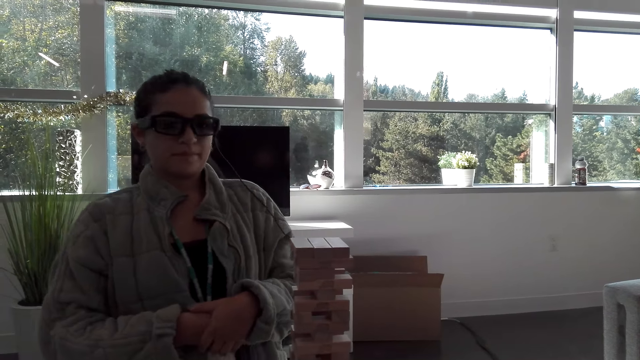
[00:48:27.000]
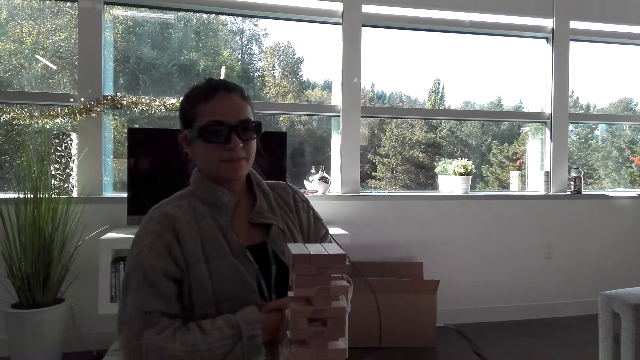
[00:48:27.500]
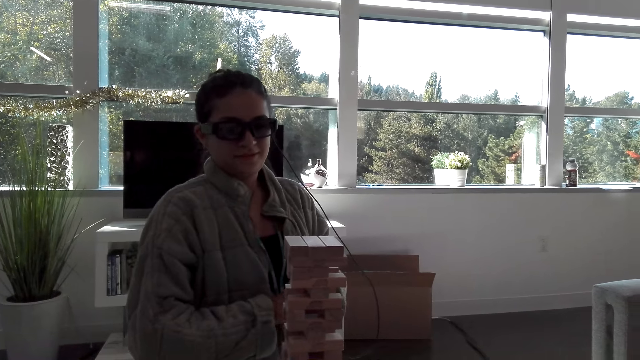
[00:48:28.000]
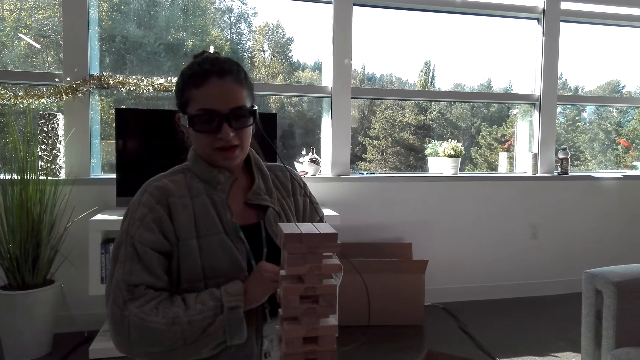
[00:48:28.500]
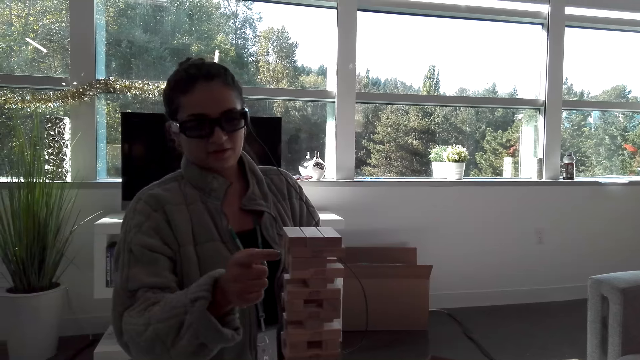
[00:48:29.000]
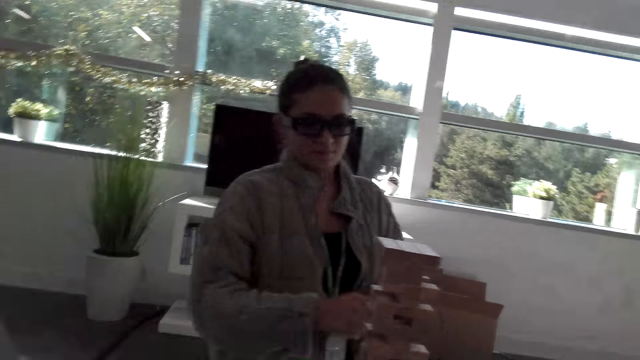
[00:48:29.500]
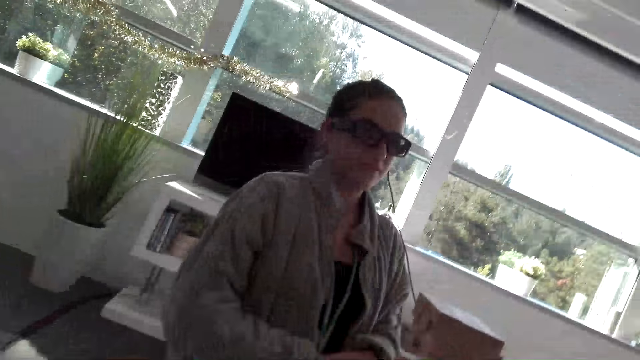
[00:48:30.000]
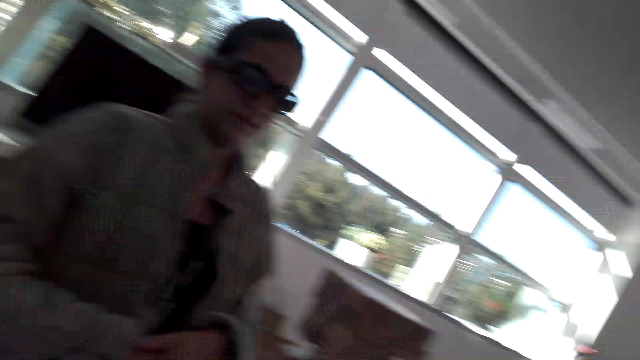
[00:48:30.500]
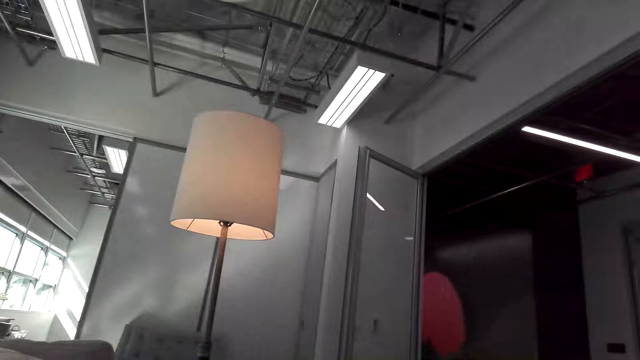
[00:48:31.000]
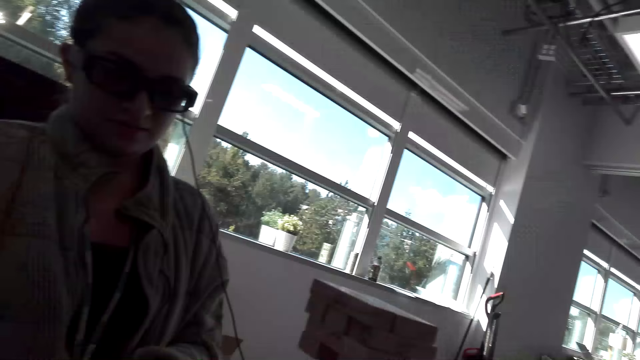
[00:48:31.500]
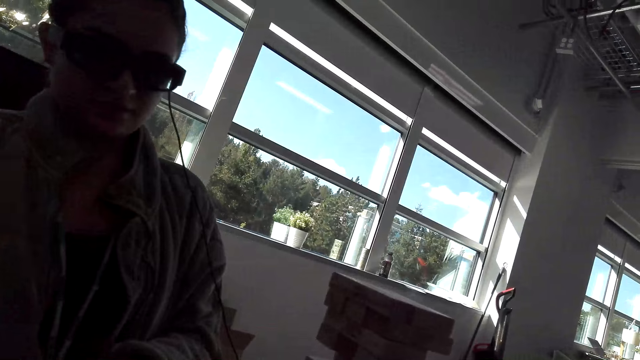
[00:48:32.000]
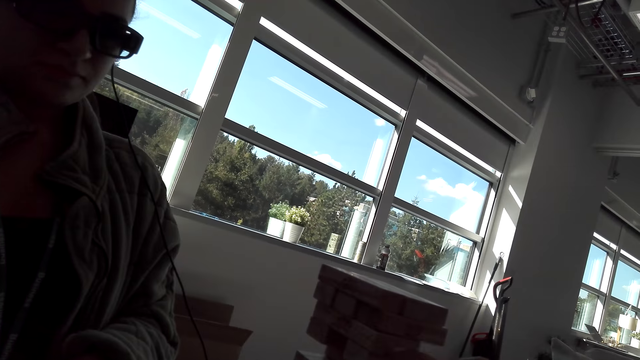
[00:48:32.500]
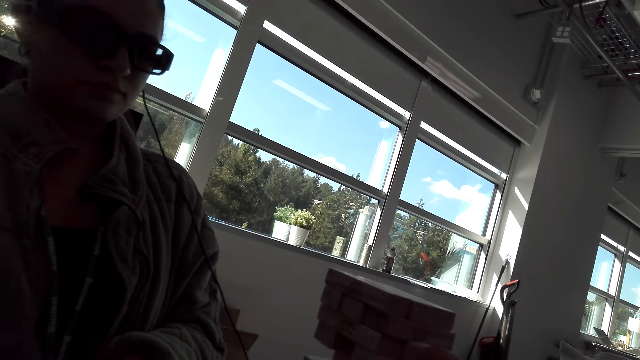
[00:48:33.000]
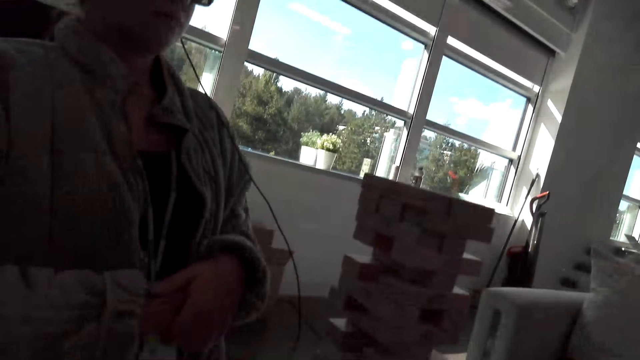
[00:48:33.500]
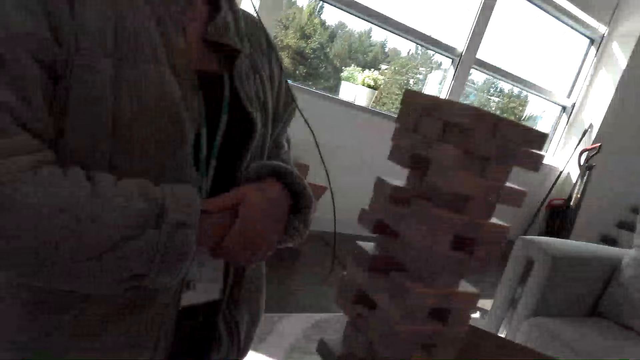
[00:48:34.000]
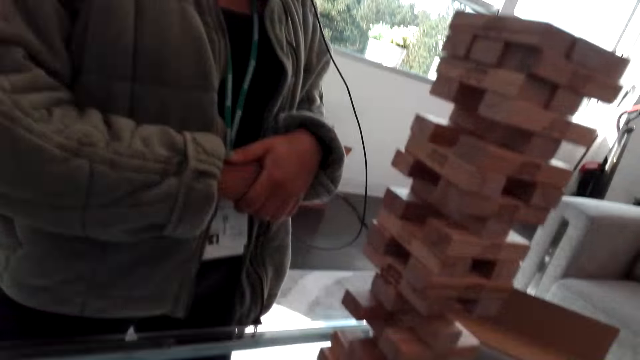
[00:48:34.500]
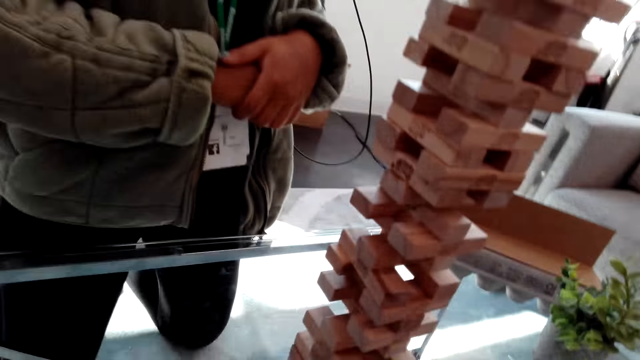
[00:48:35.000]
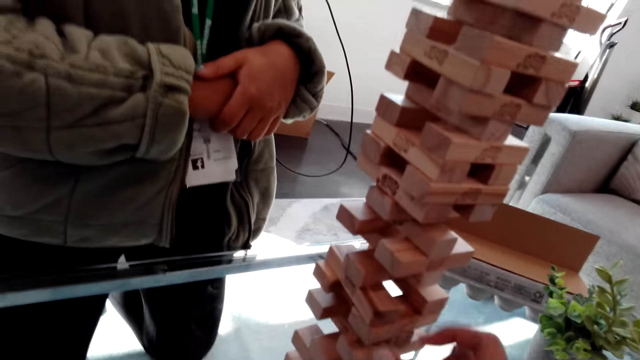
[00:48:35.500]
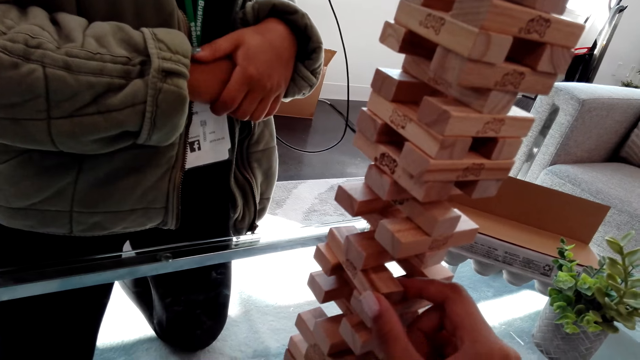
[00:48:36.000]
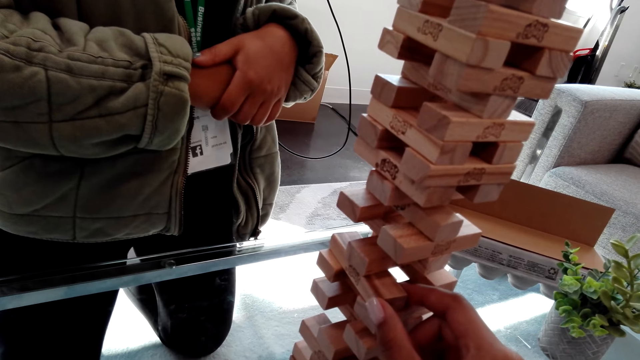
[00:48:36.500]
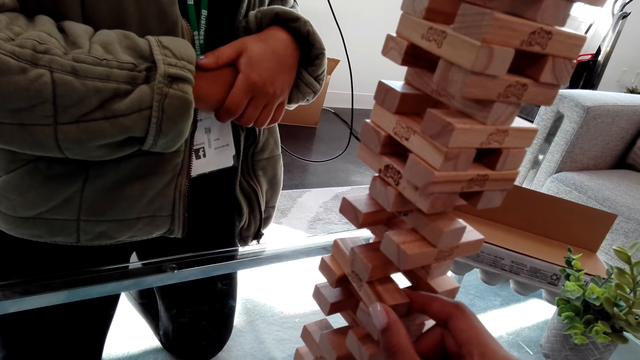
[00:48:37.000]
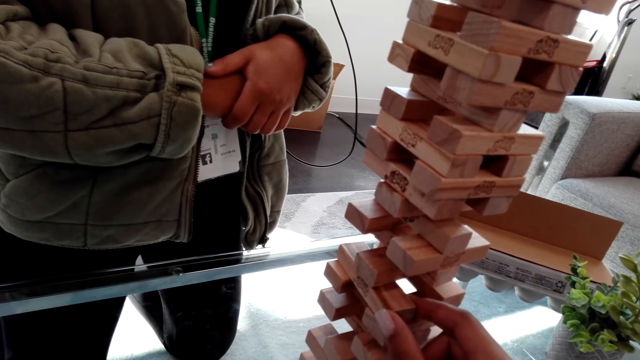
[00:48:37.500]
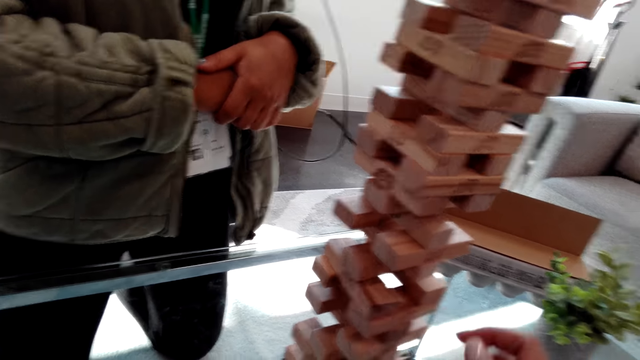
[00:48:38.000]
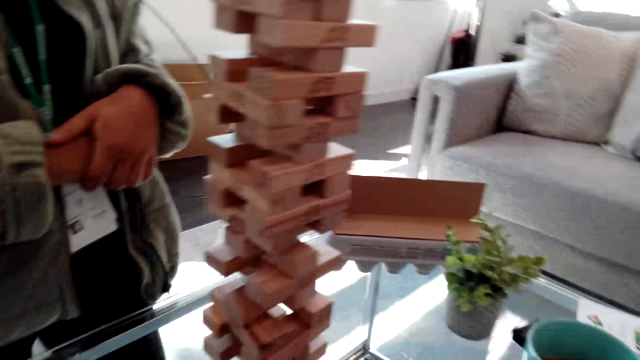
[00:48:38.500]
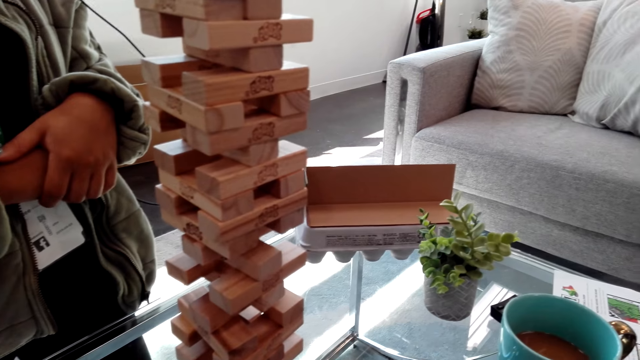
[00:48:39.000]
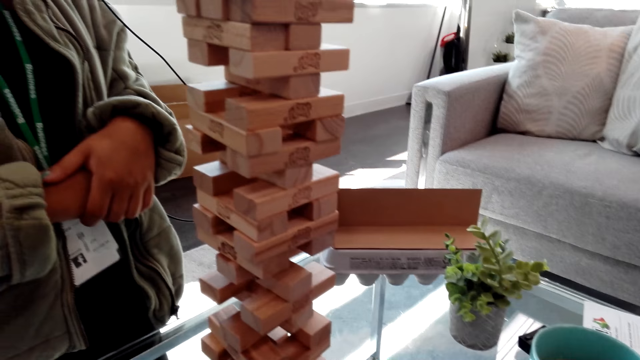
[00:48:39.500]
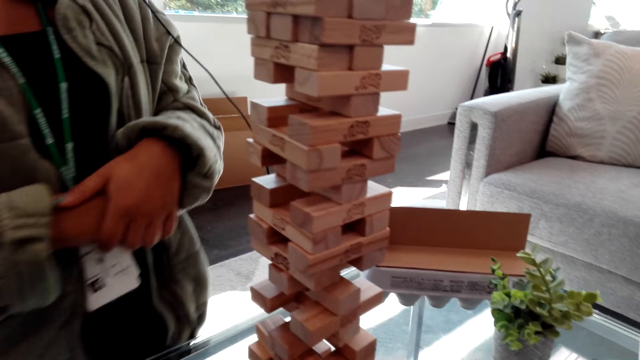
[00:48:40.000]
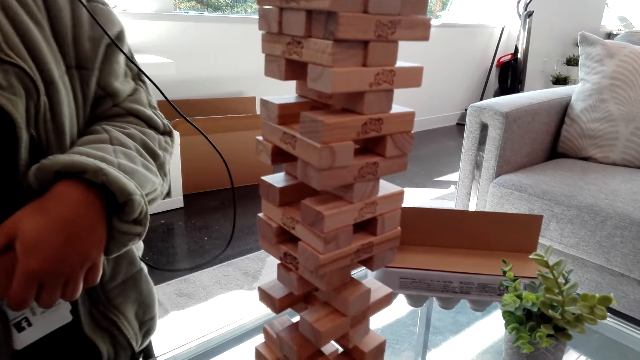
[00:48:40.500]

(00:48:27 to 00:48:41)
A woman talks with the camera wearer. The camera wearer moves a hand. They touch the block tower game. They hold a wooden block with a hand.

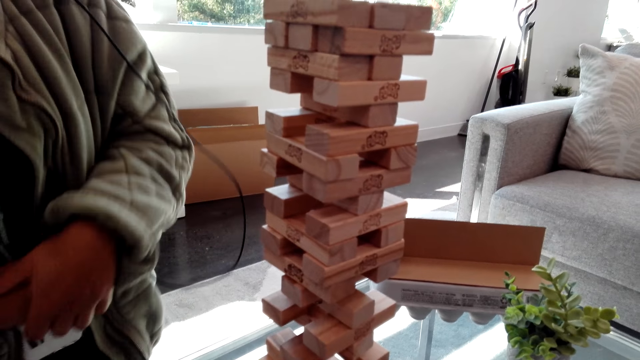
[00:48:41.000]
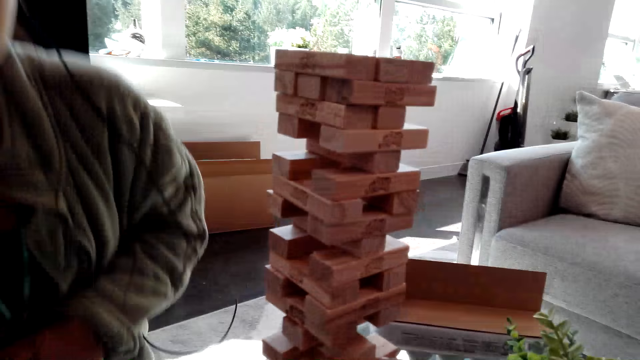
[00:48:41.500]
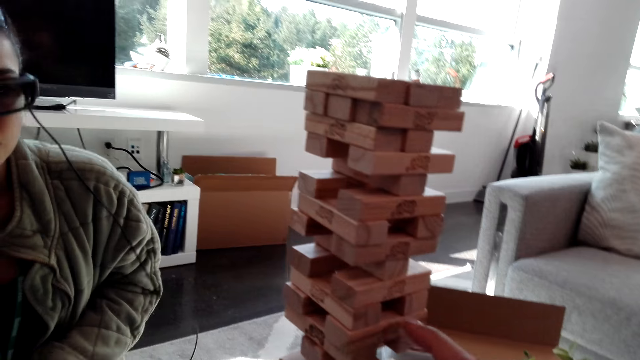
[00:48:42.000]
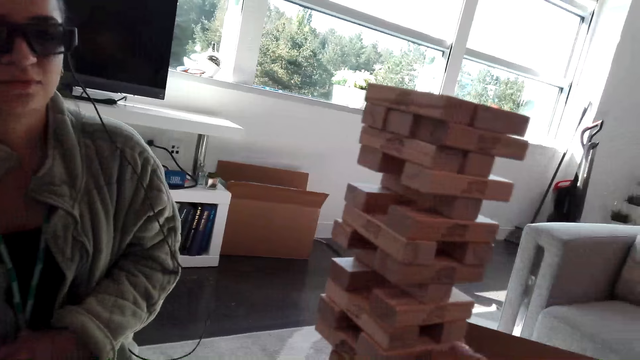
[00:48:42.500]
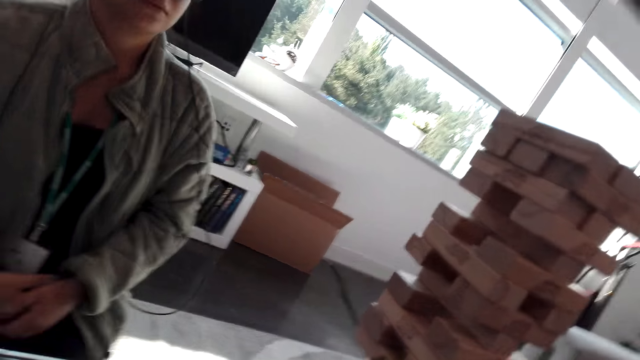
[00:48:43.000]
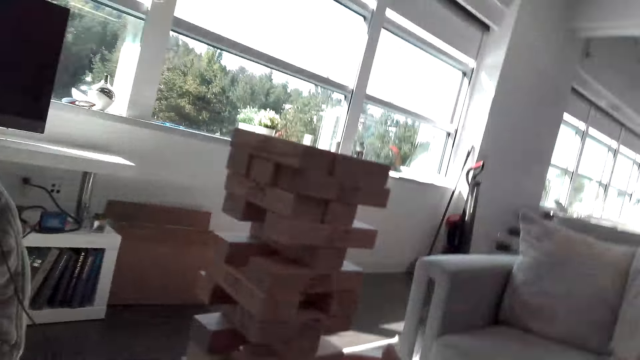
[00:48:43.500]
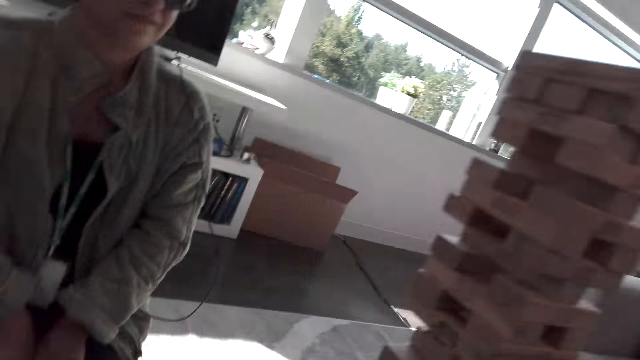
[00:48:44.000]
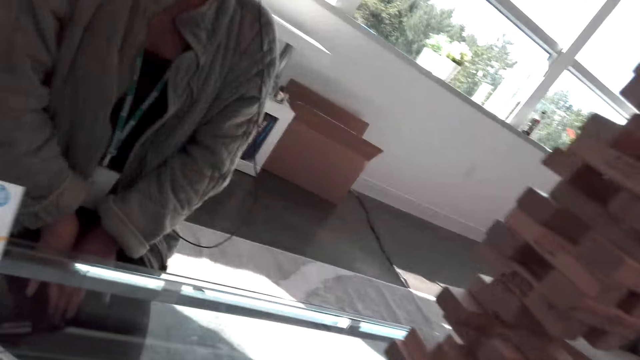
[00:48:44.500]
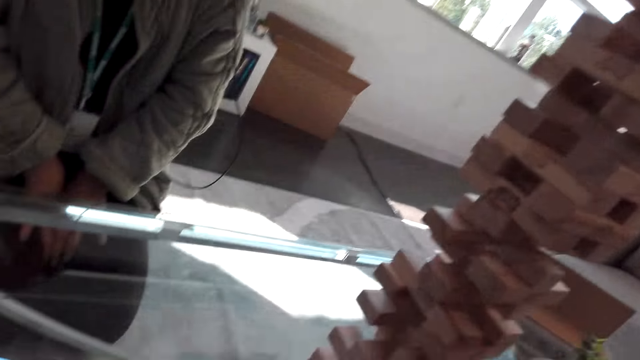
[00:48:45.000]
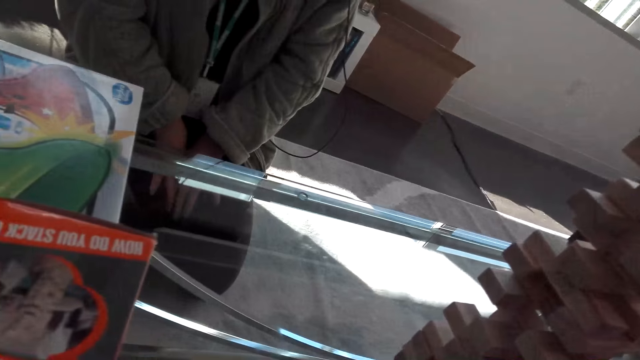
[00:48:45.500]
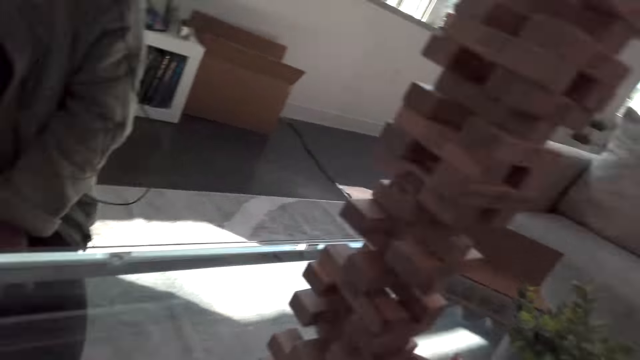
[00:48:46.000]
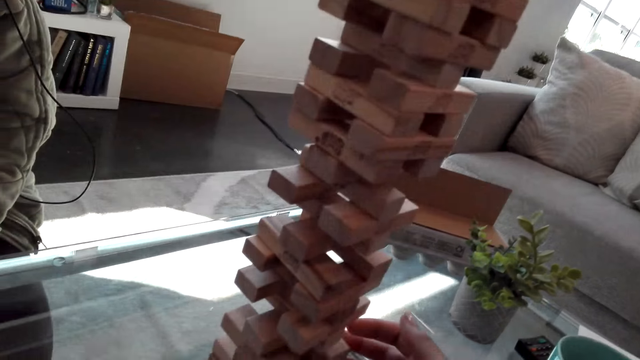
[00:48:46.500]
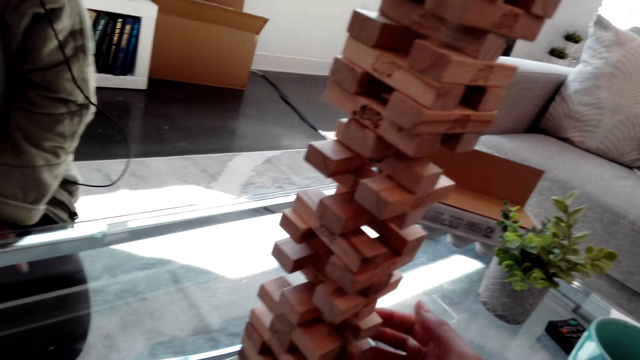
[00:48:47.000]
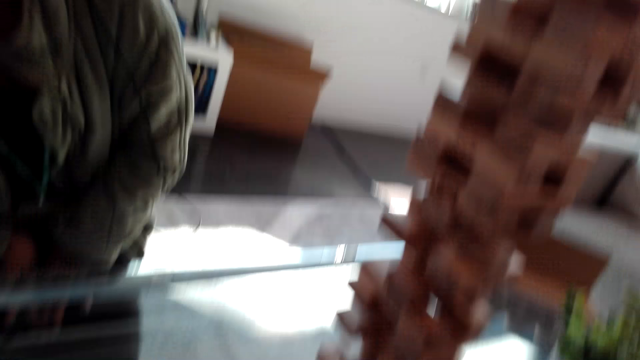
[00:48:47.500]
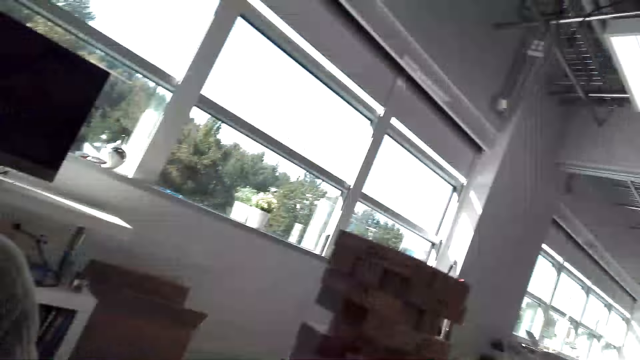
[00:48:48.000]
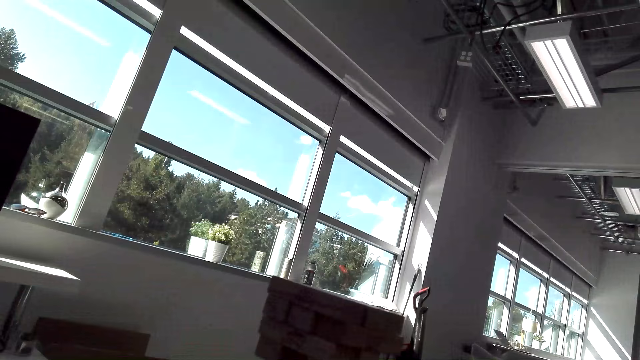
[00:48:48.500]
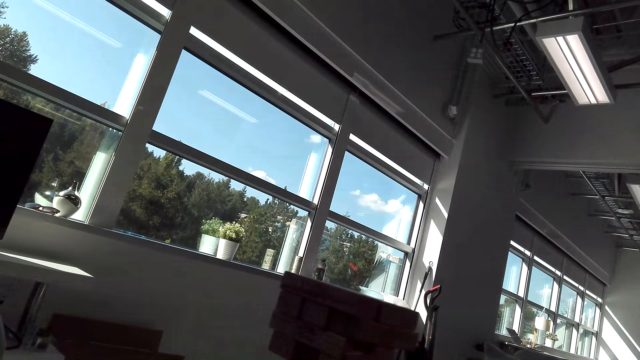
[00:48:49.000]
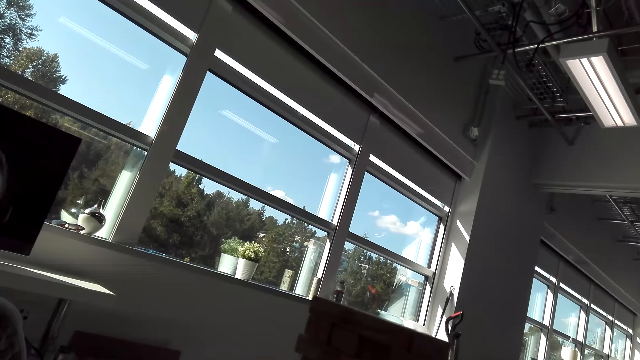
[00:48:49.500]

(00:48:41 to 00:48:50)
A woman sits on the floor. The woman talks with the camera wearer. The camera wearer holds a wooden block with a hand.
